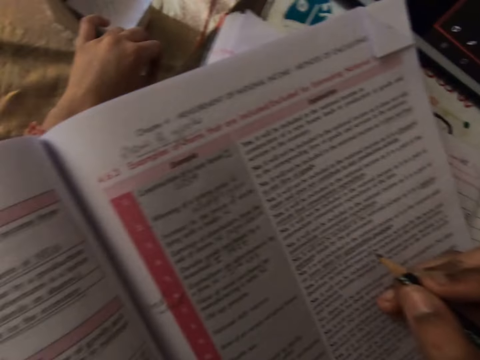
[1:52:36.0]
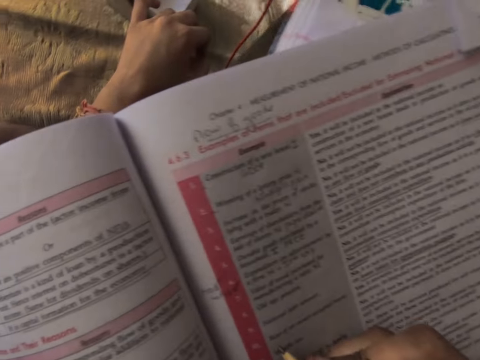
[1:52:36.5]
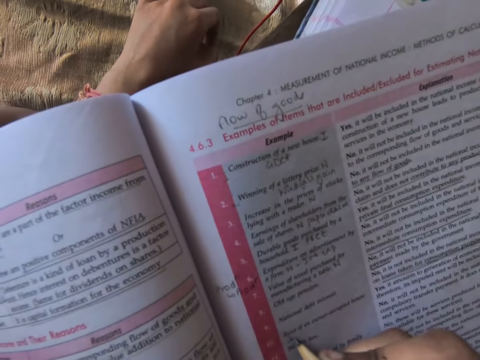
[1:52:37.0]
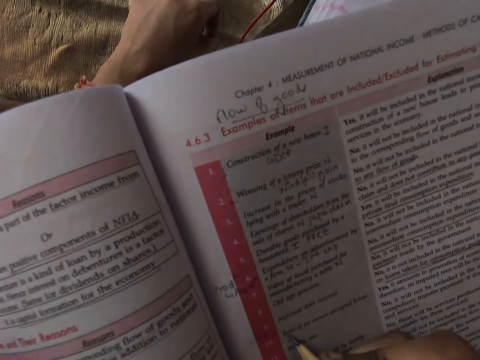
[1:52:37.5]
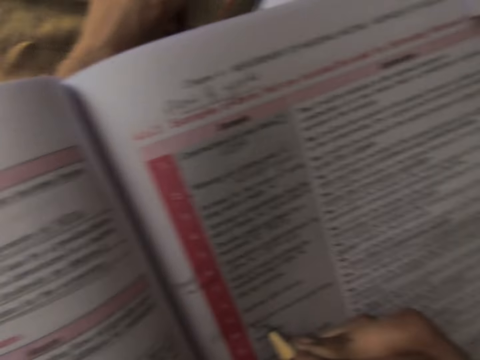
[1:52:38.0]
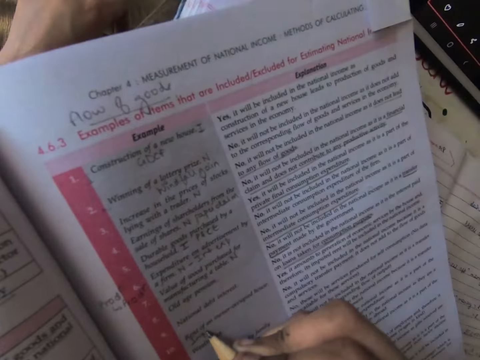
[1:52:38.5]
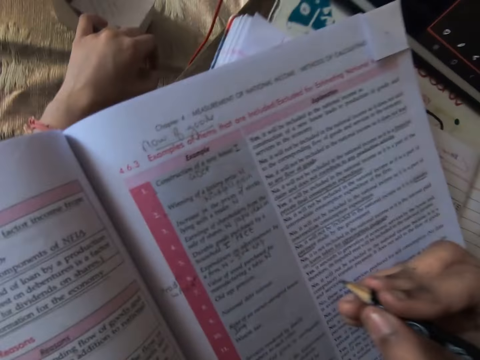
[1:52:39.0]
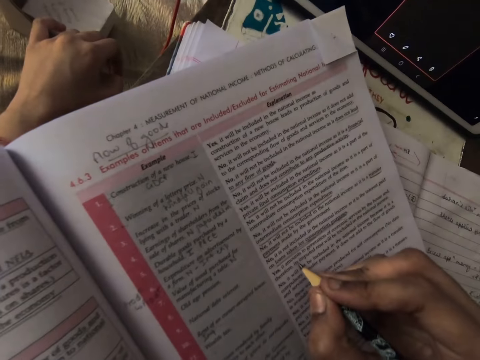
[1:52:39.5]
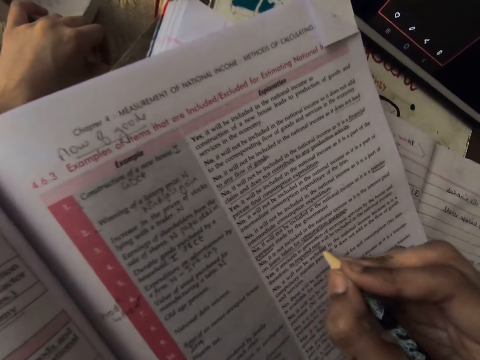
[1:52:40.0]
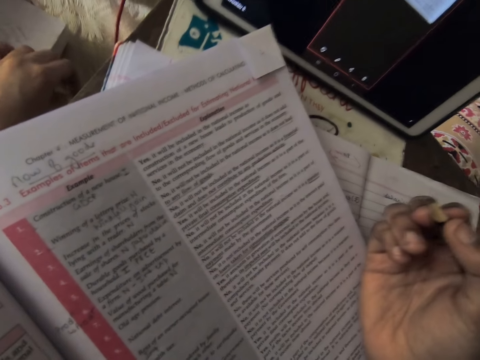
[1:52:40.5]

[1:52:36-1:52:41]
The camera wearer makes some jottings on the book.
